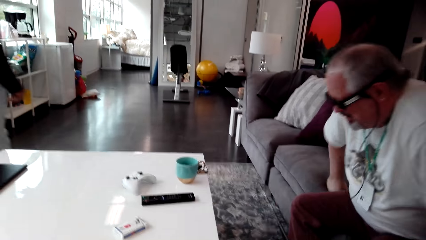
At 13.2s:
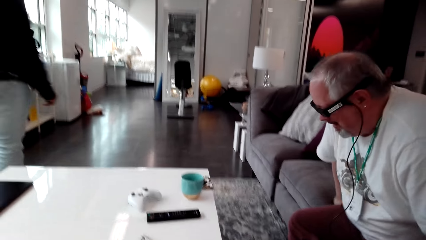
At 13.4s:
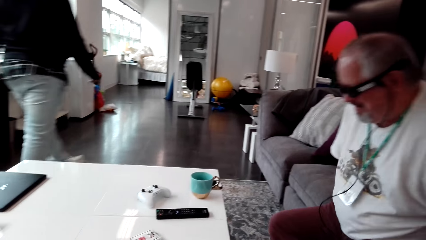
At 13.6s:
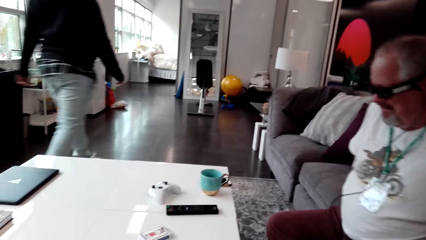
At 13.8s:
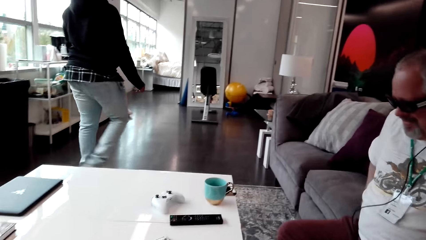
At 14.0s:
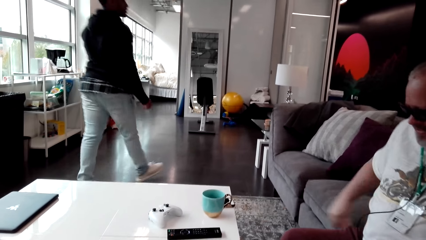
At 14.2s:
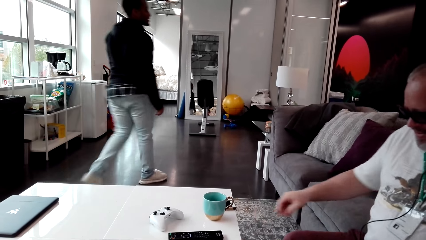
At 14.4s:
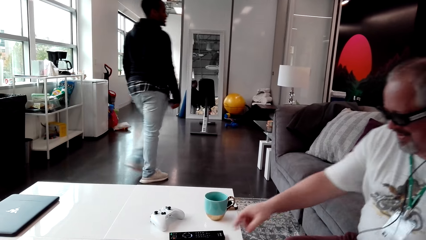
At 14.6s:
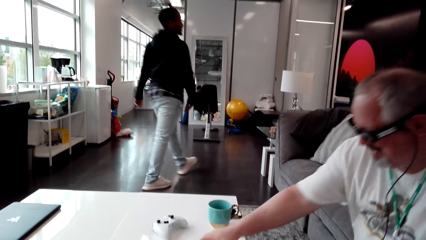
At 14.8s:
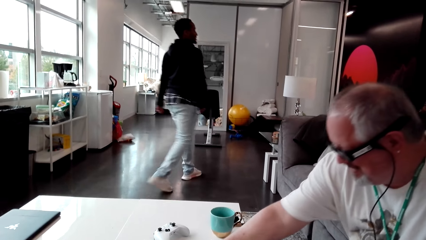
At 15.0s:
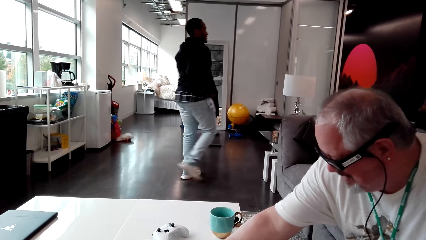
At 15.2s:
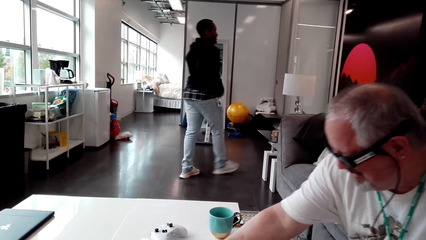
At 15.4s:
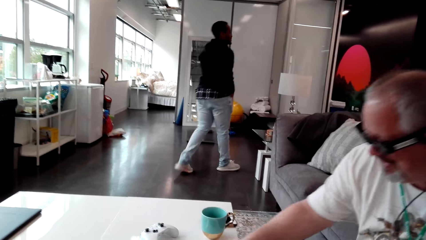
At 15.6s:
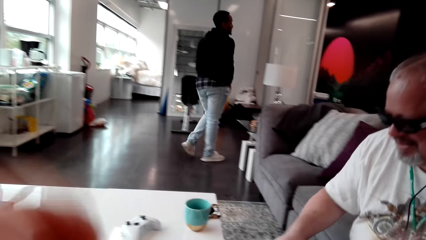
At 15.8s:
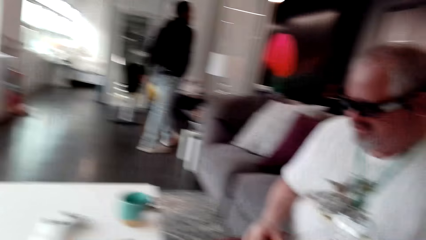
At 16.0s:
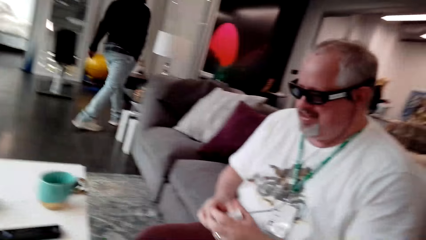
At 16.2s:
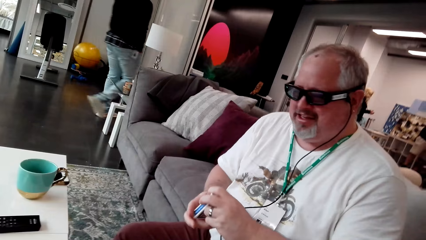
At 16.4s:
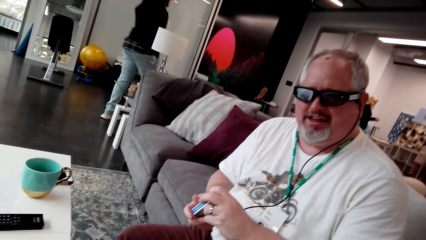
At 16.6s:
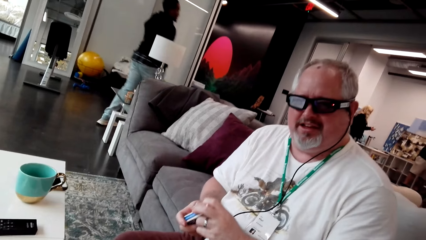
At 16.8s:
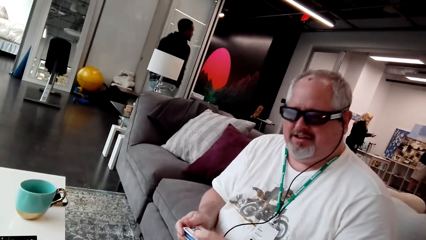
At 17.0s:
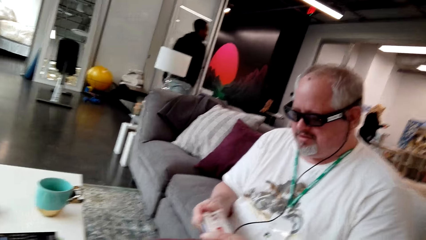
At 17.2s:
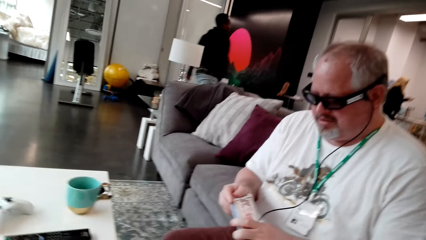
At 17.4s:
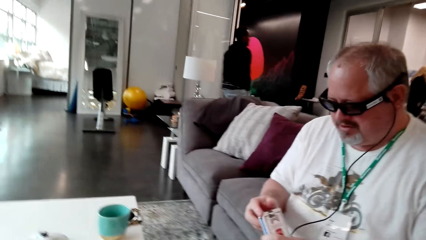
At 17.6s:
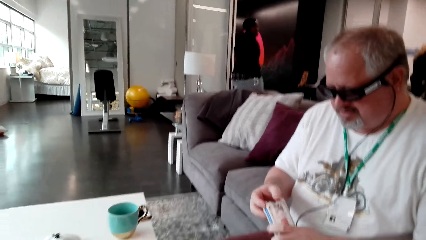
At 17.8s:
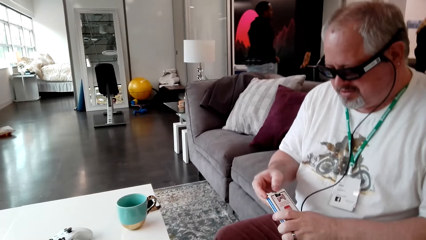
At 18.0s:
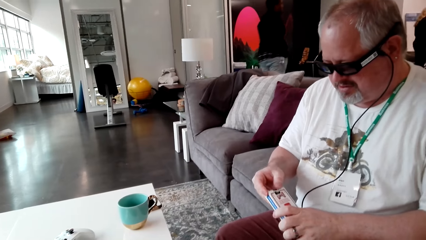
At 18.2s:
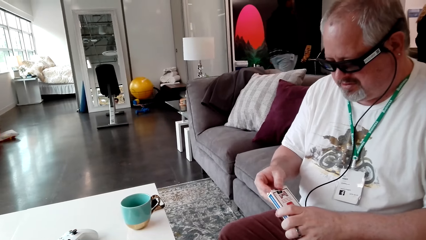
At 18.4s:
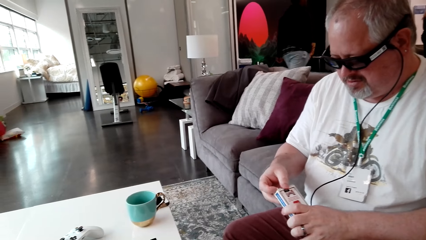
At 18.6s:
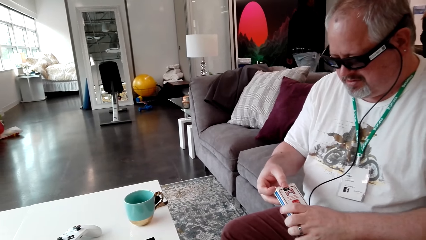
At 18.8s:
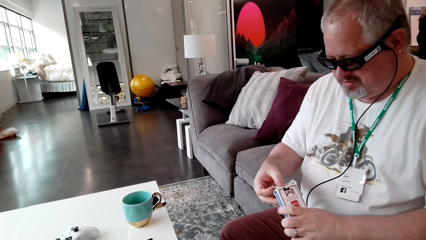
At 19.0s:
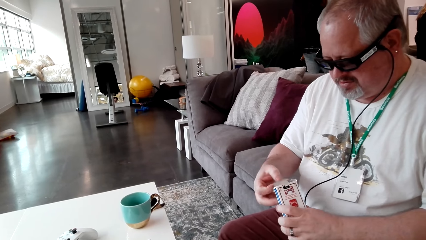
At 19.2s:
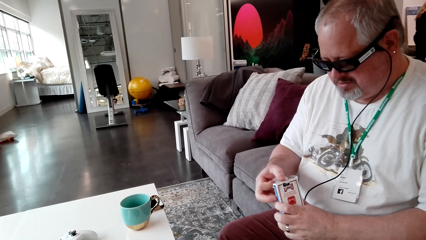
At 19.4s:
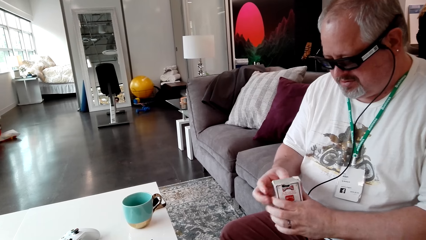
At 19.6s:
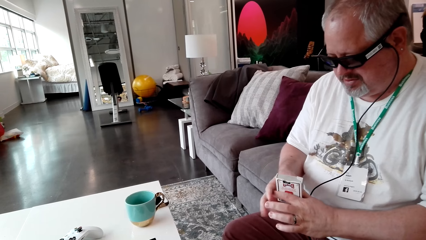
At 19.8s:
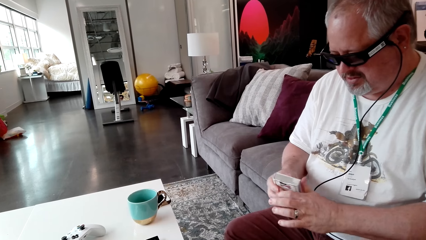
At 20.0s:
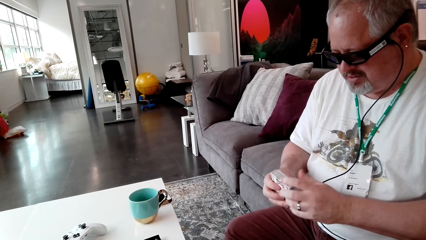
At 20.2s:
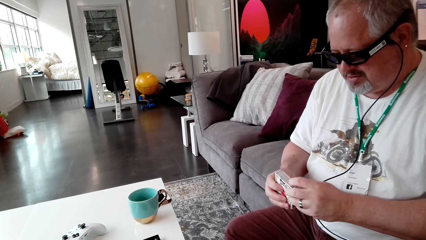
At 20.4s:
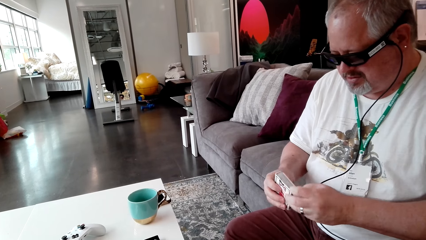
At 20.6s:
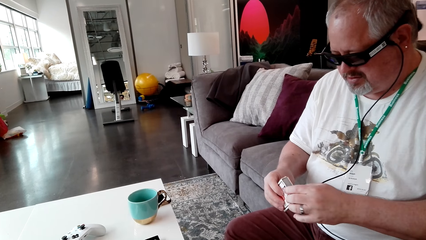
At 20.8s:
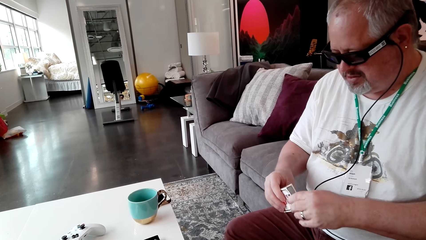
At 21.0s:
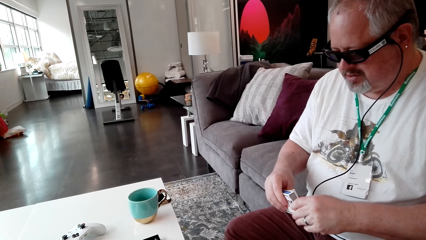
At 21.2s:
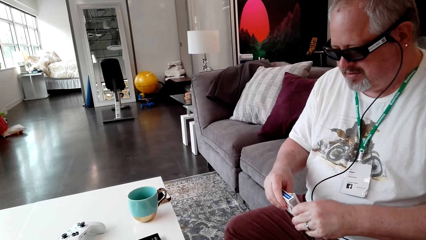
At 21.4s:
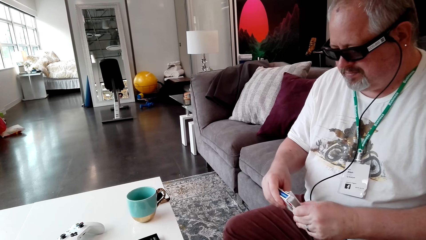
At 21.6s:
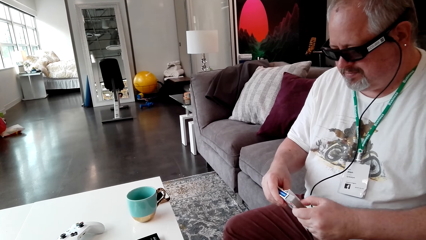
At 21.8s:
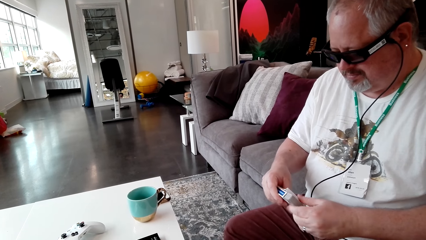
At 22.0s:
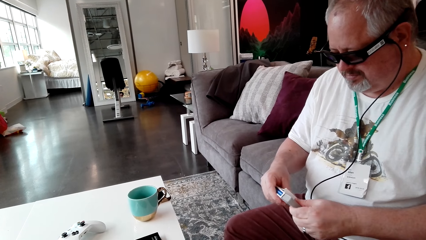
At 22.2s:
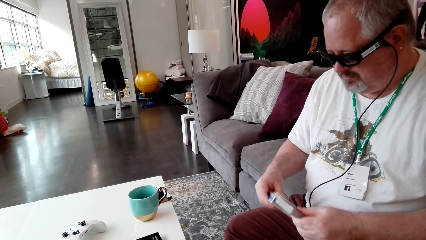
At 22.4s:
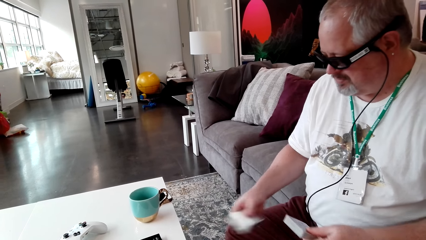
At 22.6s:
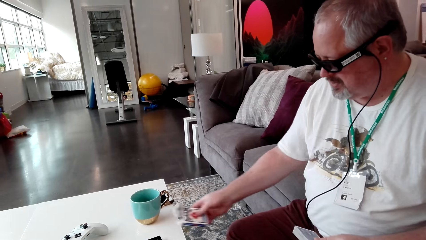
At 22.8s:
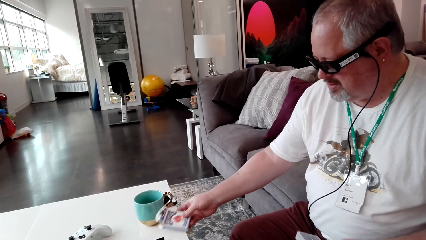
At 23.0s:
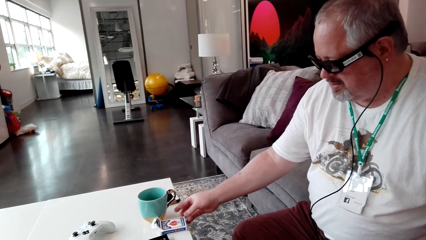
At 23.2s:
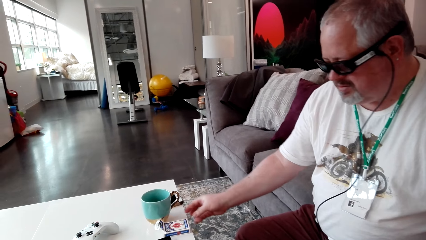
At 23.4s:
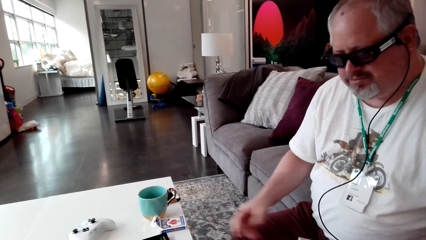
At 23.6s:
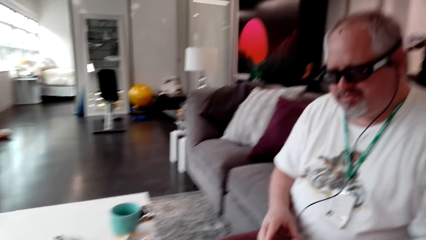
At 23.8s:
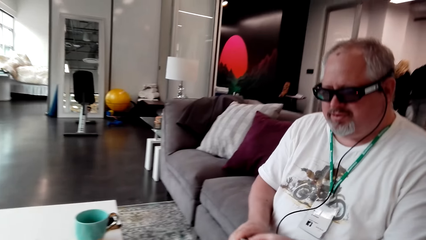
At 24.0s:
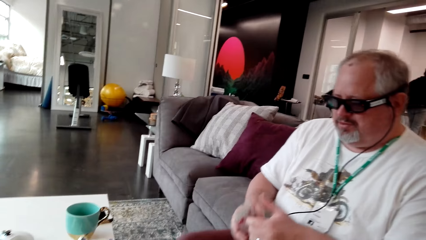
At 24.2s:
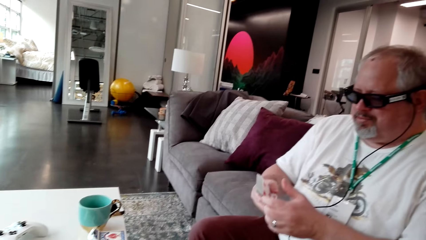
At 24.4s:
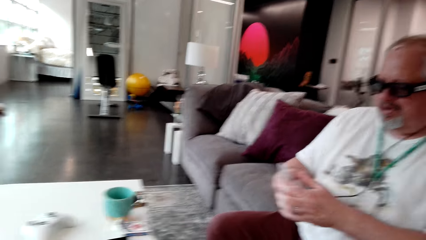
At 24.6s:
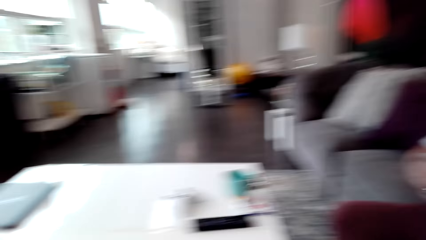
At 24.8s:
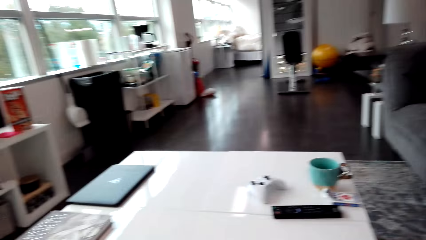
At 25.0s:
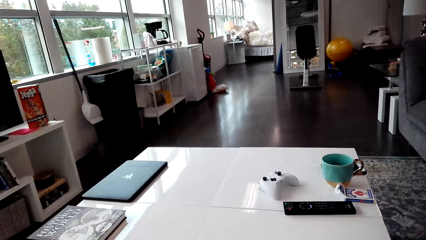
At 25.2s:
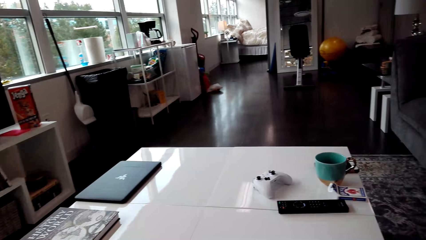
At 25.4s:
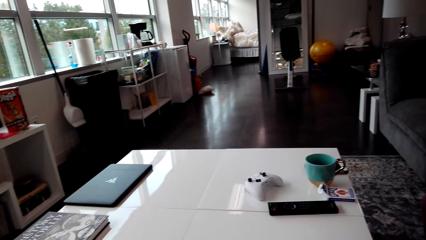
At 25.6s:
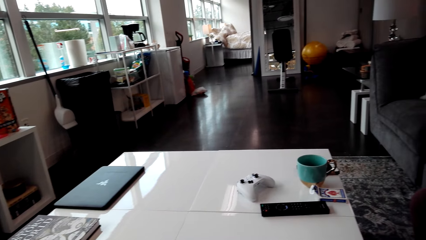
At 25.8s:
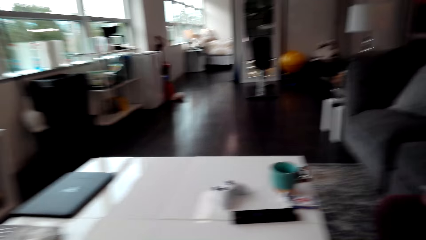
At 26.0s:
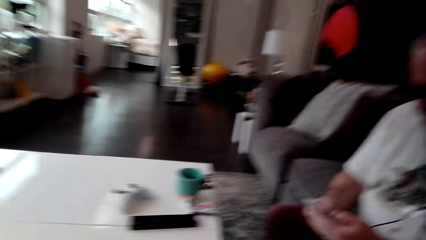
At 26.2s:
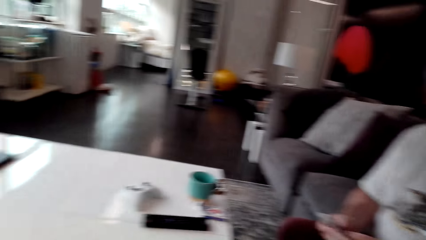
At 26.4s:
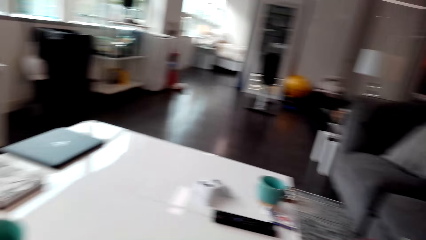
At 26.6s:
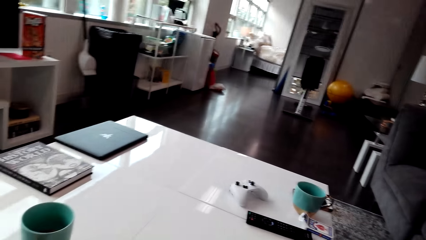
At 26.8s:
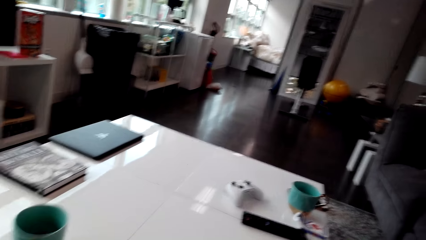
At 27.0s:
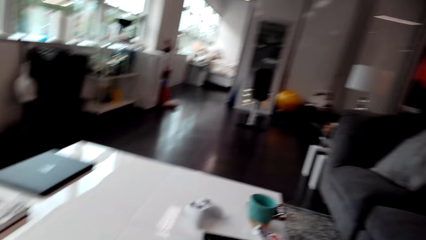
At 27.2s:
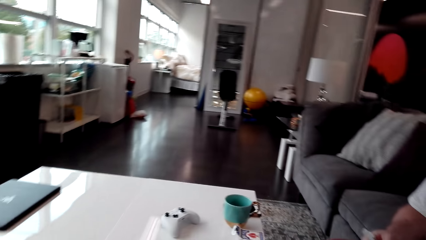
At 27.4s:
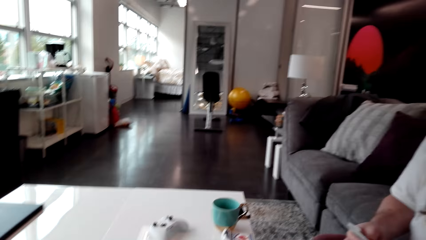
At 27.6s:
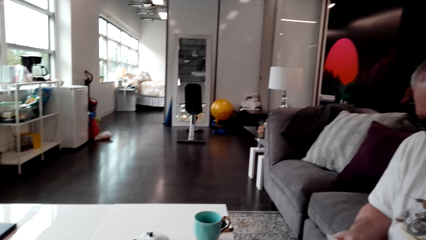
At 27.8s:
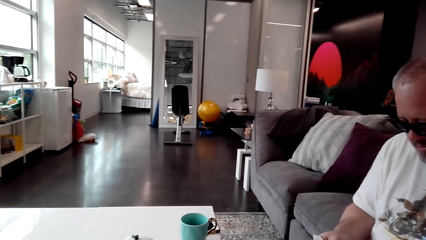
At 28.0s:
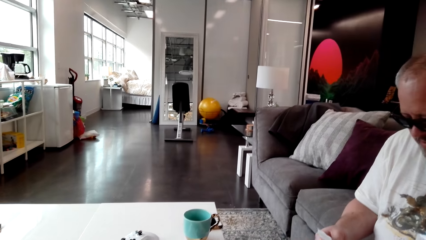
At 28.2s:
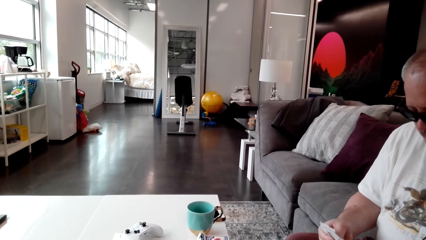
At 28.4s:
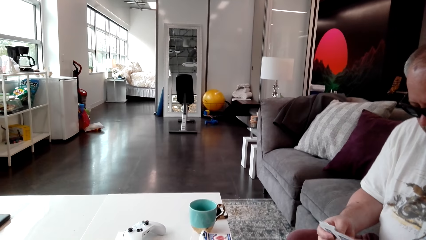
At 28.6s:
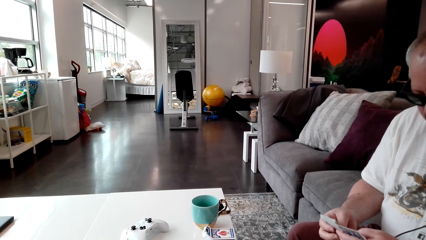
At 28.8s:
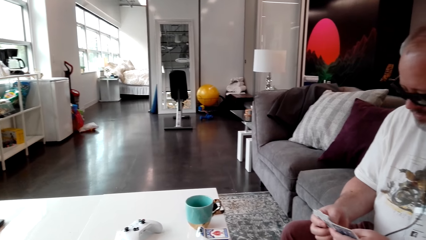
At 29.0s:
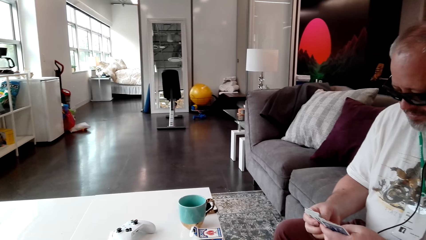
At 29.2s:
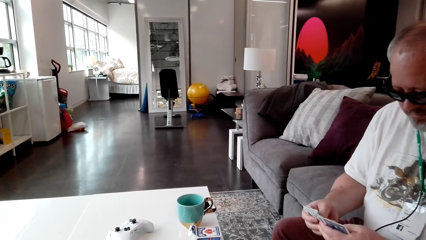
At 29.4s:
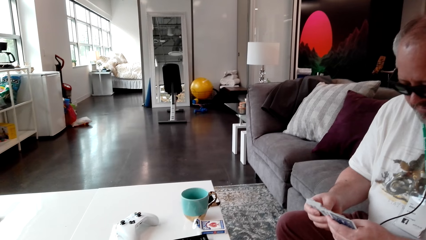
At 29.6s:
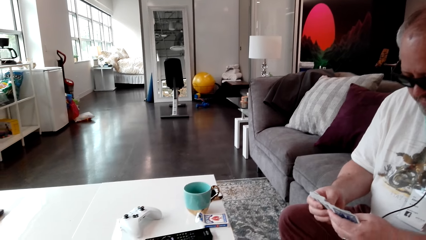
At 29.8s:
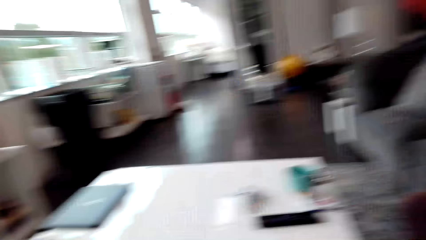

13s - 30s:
A person walks around the house. Another person picks up the playing cards box from the table. The camera wearer stares at the other person. The other person removes the cards from the cards box. The other person puts the playing card box on the table. The camera wearer looks around the house. He moves his head. The other person moves the cards in his hands.
